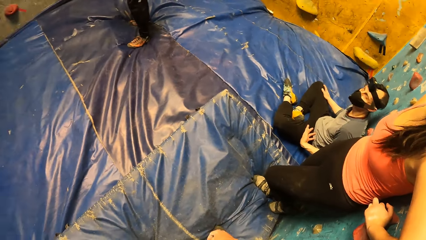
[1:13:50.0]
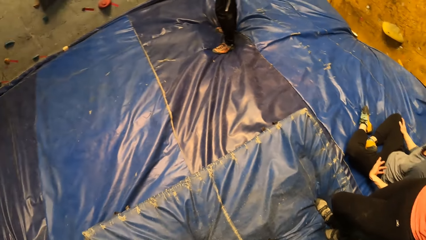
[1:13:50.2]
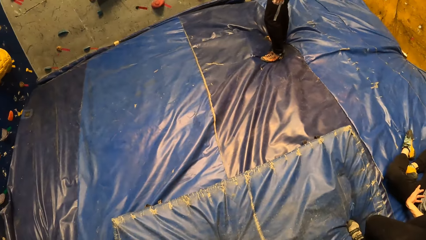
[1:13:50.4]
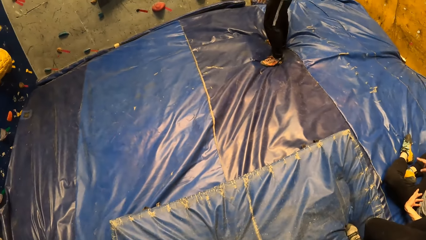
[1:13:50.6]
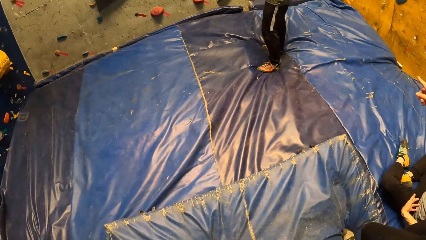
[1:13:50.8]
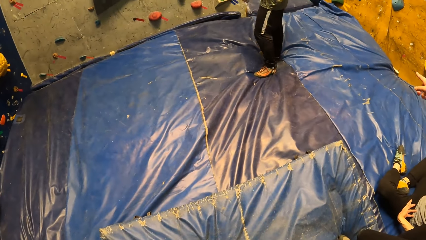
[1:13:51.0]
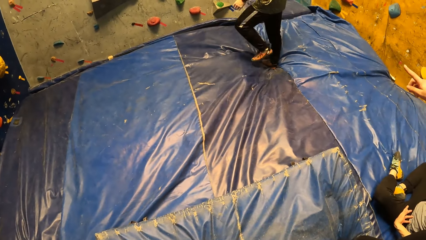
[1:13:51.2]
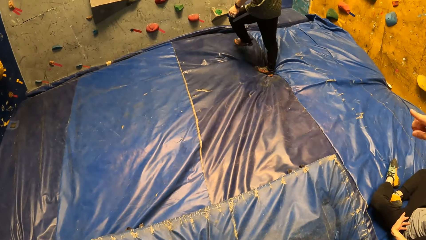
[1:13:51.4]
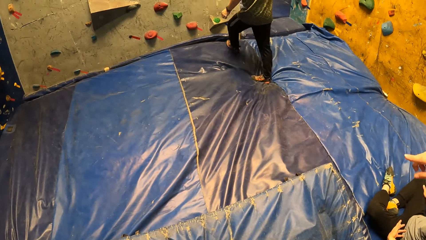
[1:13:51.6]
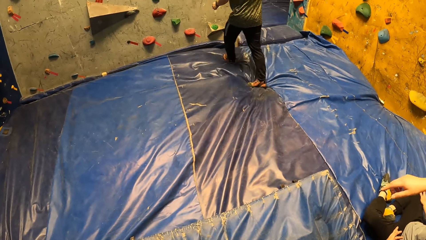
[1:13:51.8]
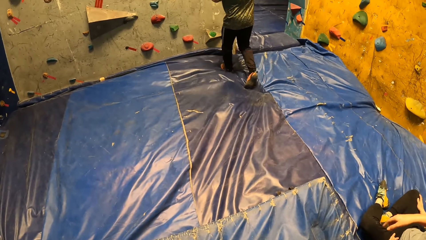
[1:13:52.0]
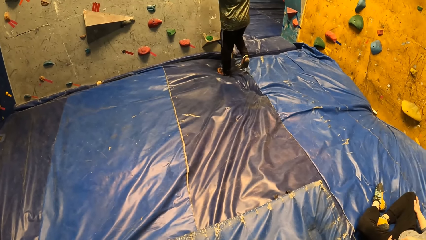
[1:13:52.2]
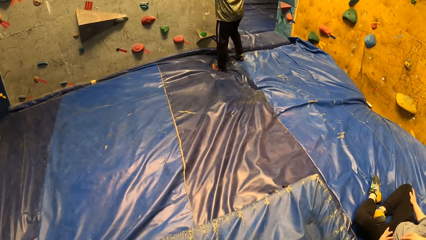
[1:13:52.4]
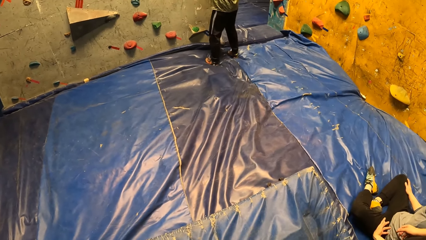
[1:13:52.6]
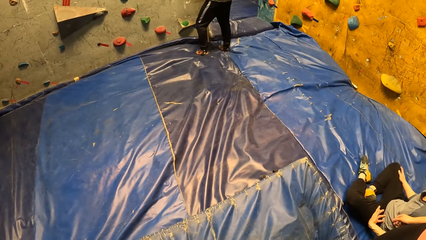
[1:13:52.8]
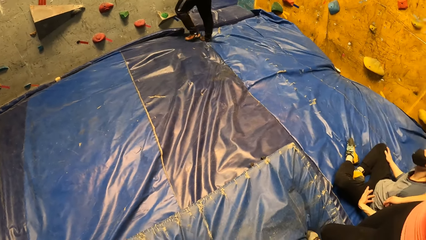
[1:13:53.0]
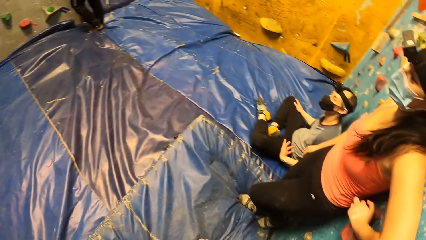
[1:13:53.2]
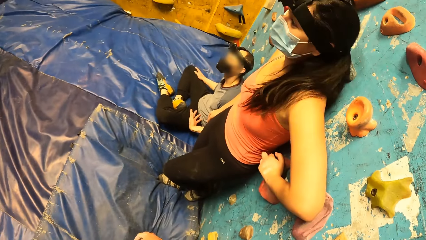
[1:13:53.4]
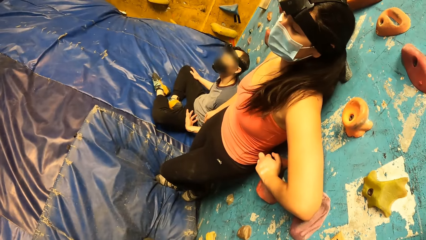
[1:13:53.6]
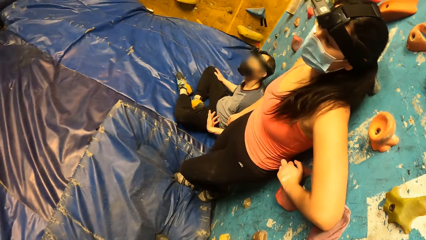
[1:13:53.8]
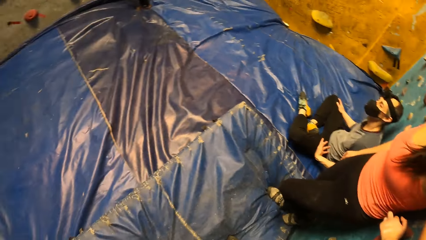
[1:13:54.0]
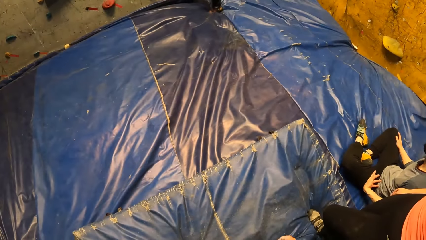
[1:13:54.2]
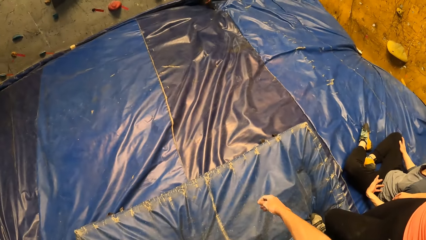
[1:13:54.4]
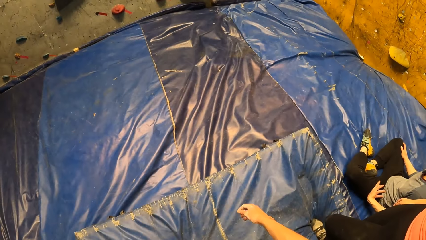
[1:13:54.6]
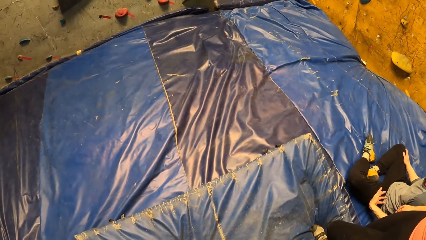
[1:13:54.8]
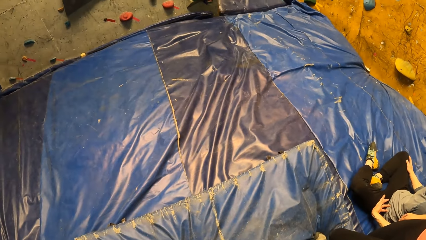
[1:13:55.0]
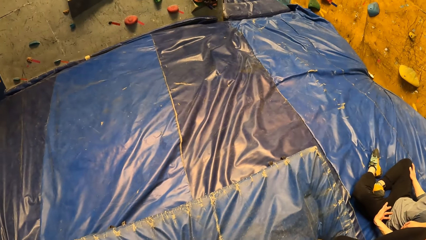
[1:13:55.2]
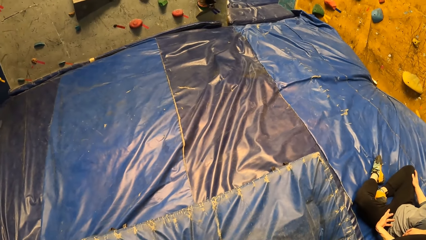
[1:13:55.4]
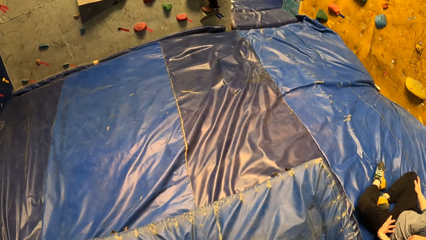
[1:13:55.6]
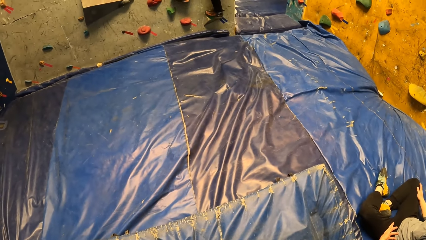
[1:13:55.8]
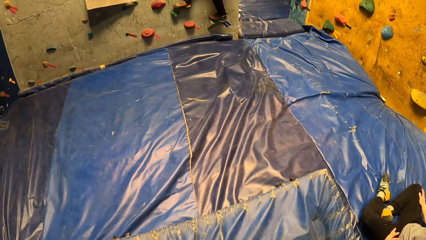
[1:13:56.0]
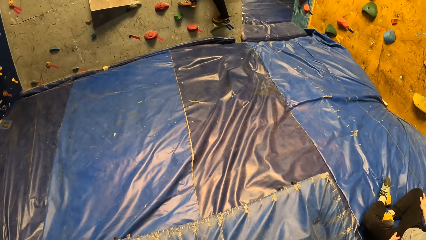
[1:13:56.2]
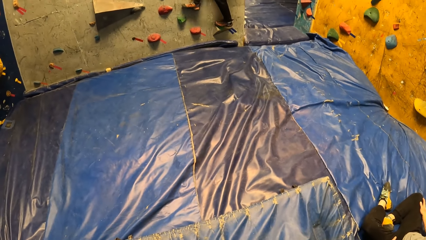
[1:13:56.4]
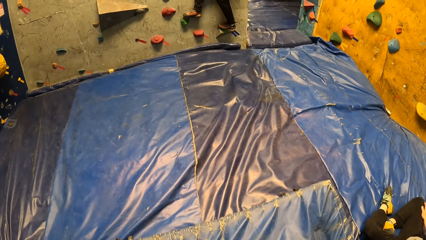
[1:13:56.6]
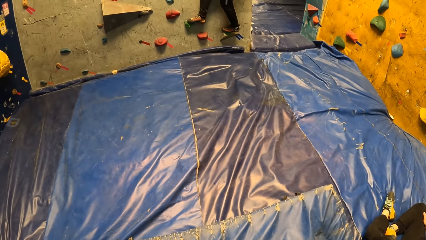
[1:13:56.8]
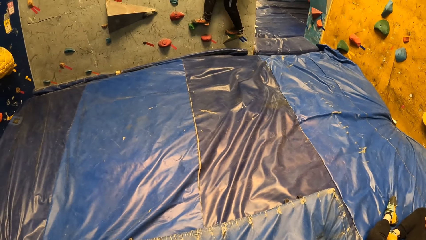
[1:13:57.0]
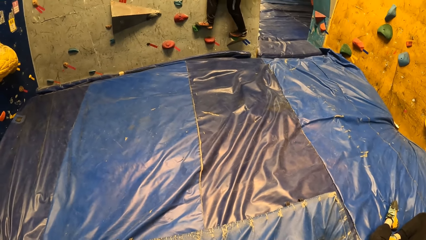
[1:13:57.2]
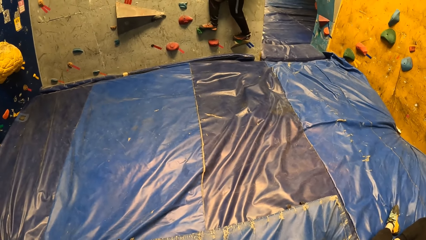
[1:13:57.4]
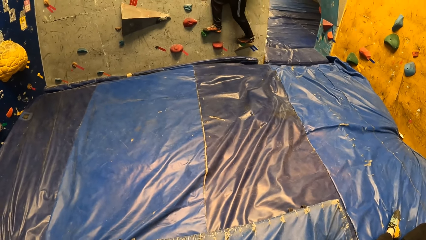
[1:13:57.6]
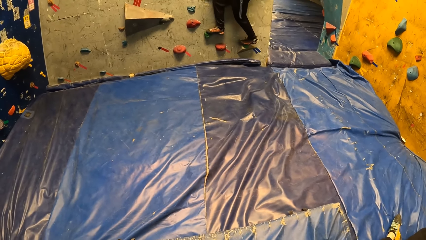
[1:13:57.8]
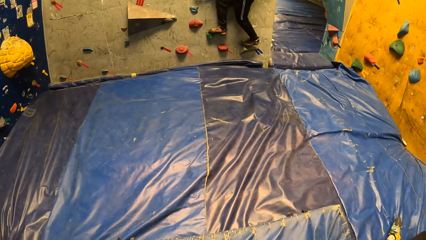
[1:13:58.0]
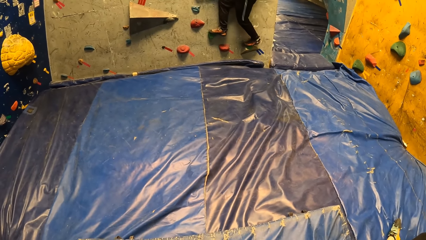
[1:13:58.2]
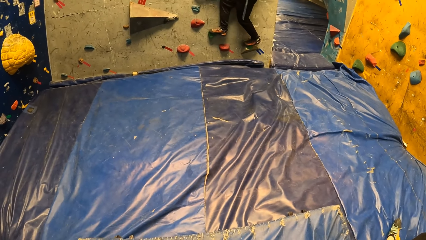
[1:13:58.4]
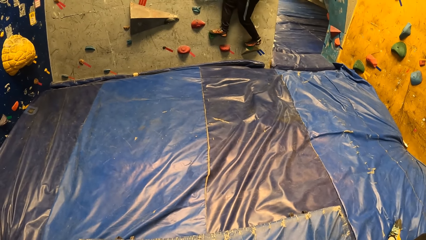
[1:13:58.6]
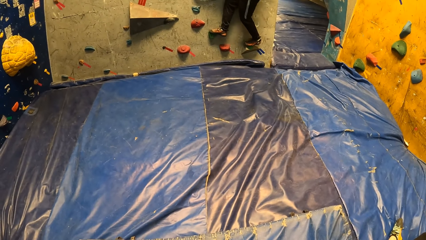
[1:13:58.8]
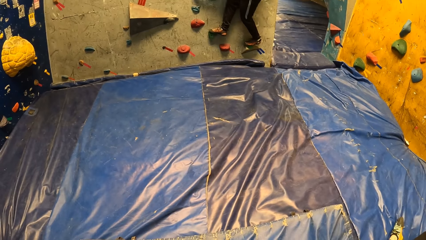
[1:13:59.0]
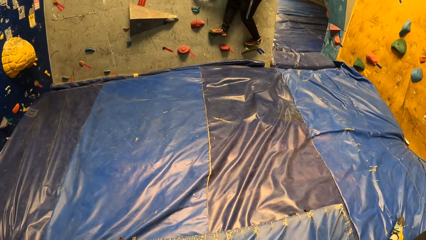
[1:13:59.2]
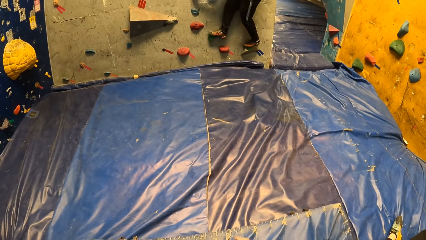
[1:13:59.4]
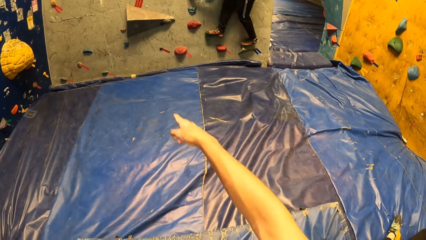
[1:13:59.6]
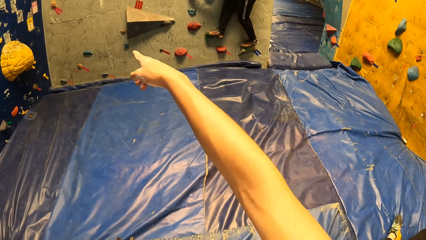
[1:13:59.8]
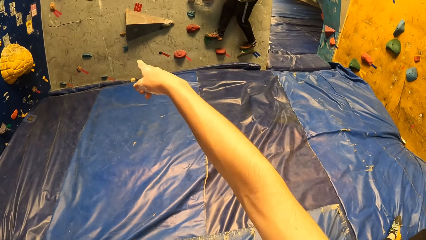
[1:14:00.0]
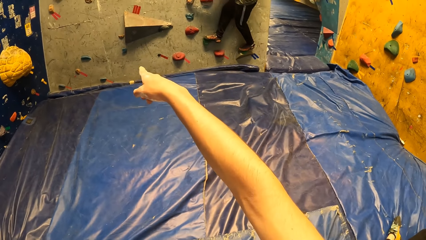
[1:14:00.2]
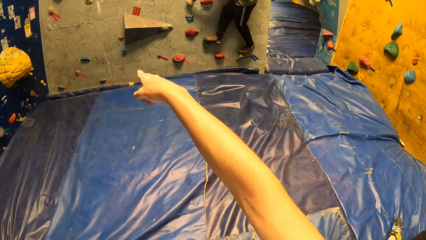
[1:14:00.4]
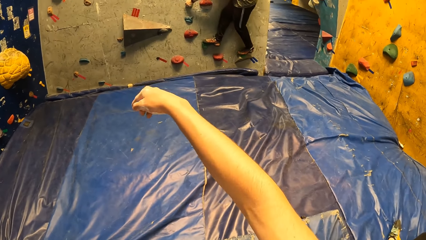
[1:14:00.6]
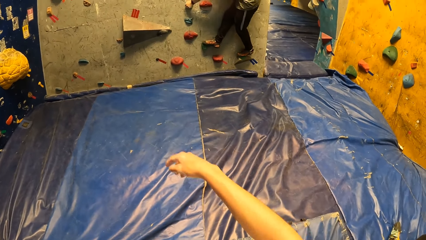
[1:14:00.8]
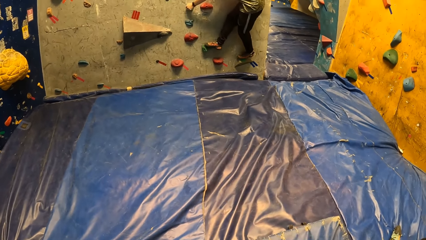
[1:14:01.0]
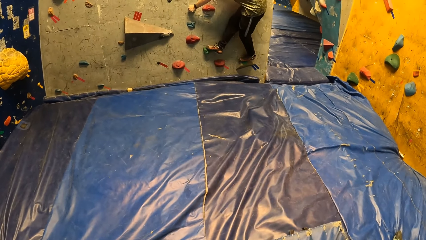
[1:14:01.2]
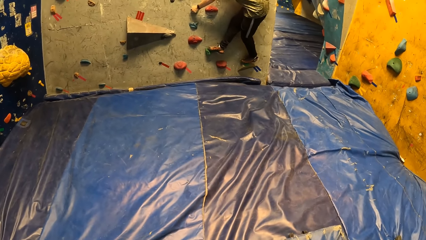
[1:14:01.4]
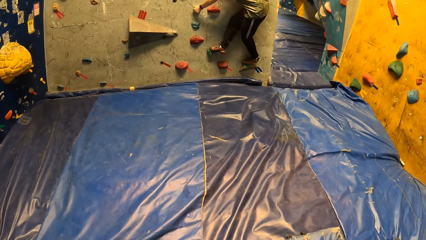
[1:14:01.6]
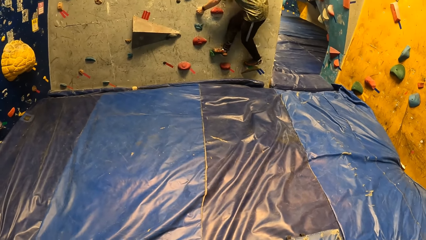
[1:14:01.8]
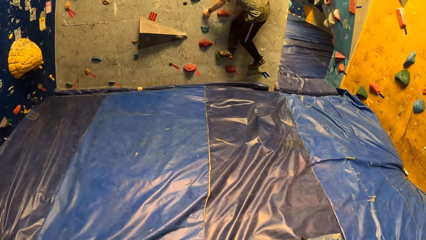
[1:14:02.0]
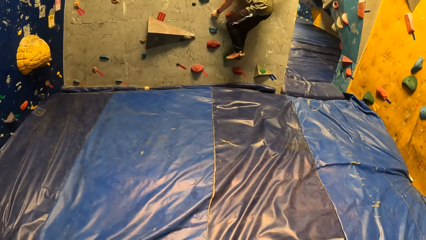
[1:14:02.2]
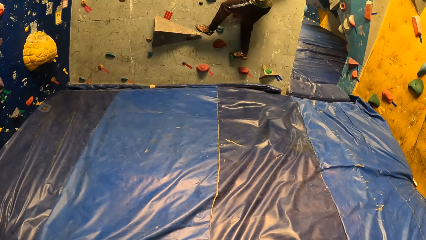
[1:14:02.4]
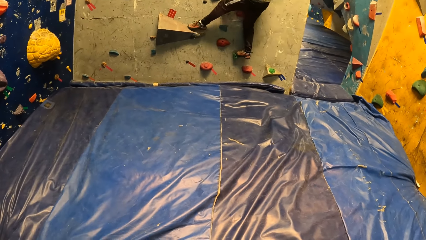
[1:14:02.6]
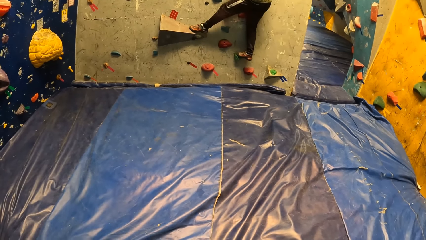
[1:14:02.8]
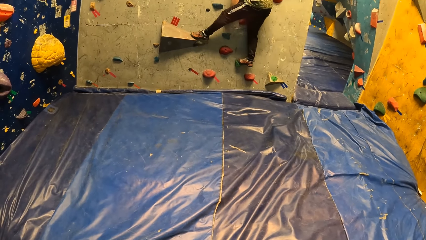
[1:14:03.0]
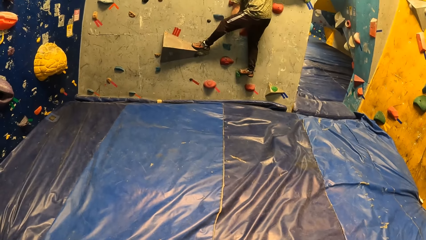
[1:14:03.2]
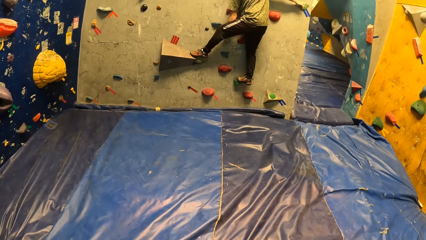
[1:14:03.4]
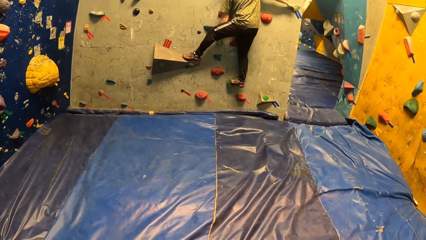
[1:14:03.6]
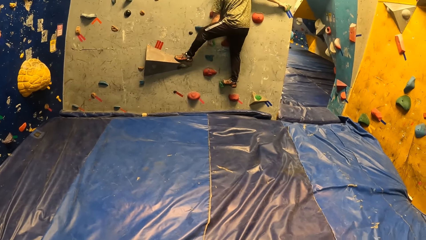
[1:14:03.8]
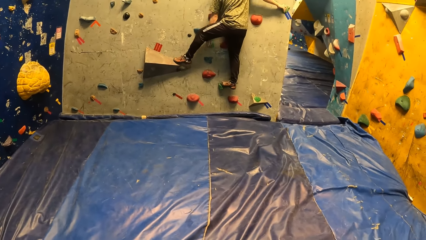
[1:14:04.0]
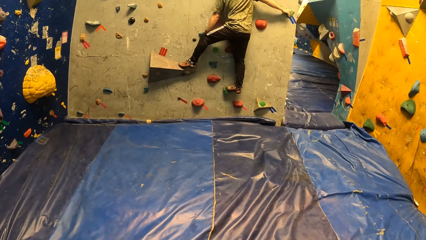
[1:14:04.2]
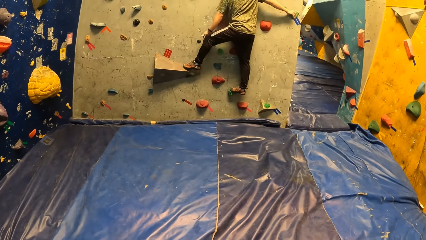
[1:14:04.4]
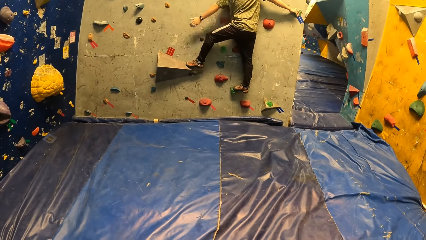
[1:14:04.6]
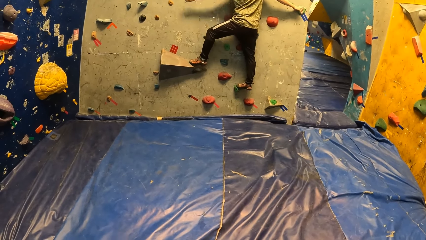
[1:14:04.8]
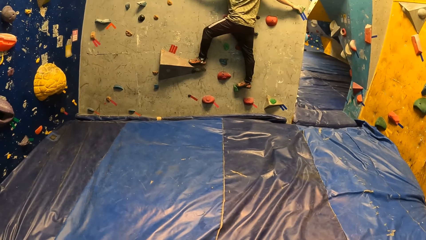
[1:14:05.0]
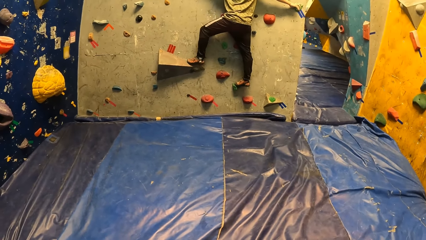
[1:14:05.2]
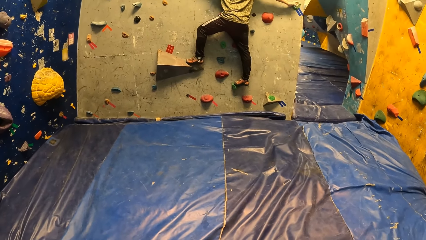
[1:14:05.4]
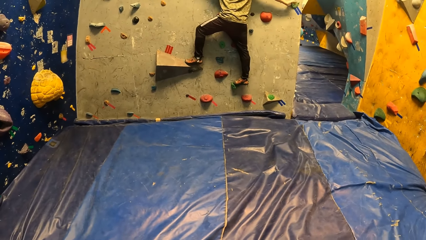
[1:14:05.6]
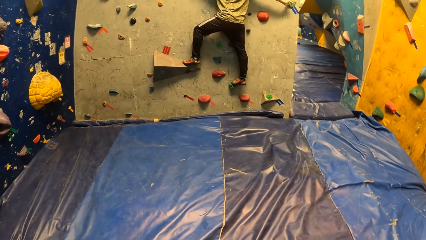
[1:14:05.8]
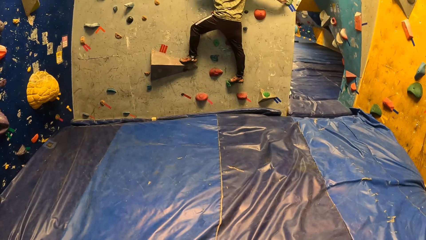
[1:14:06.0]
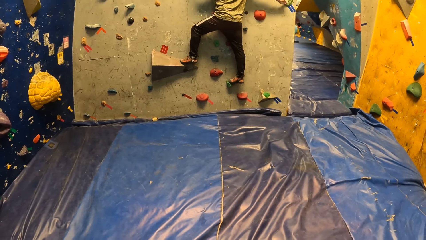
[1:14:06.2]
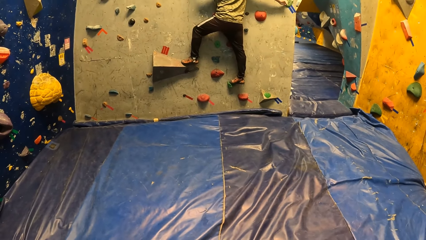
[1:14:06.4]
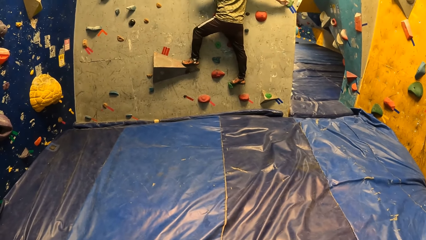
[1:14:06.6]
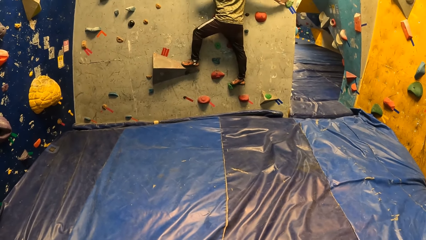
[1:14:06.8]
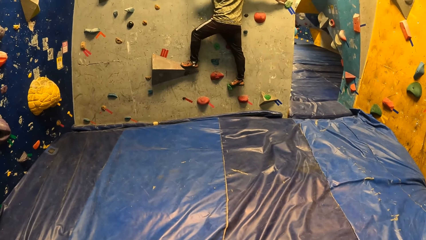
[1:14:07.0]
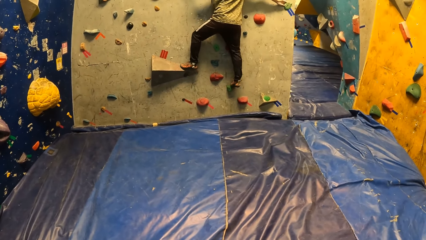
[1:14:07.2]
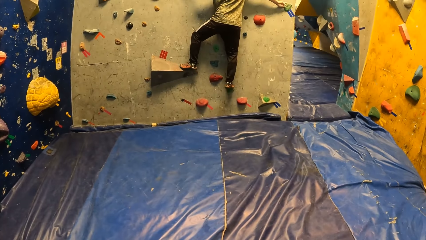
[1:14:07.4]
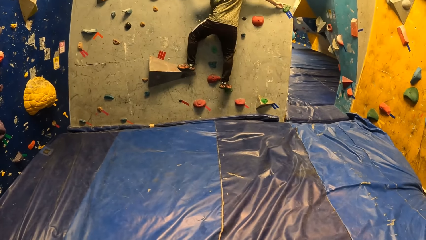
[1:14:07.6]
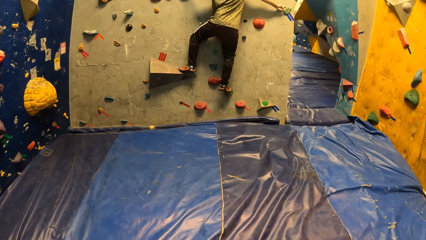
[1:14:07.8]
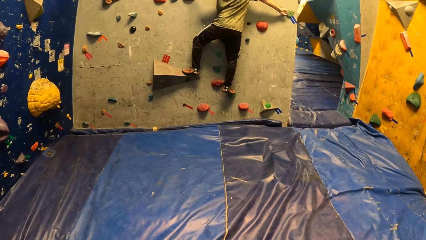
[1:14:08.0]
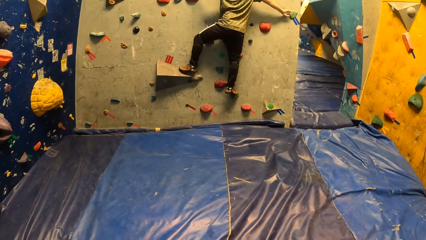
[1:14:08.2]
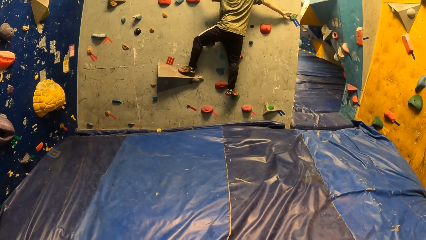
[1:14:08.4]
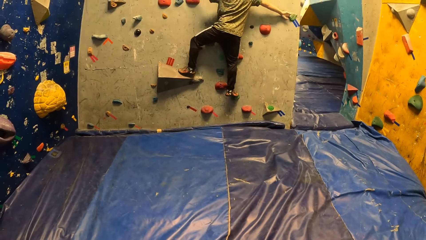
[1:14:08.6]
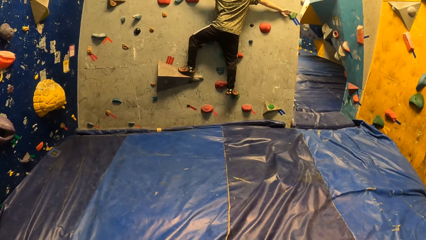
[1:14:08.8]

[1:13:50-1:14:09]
A woman points at the rock wall with her right hand. The man climbs the rock wall with both hands. The camera wearer looks at the woman. He looks at the man. The man climbs the wall. The camera wearer points at the rock wall to the man with his right hand. He looks at the man. The man climbs the wall.
